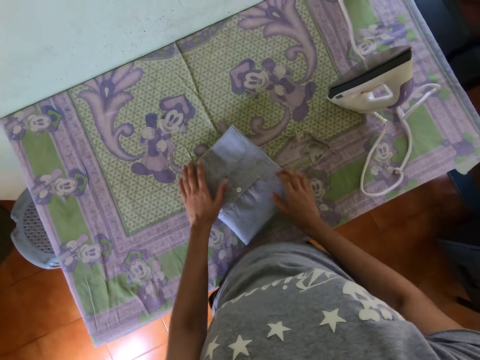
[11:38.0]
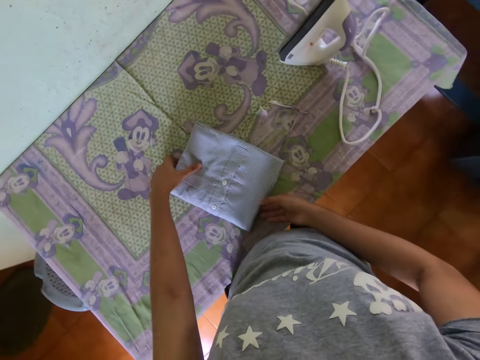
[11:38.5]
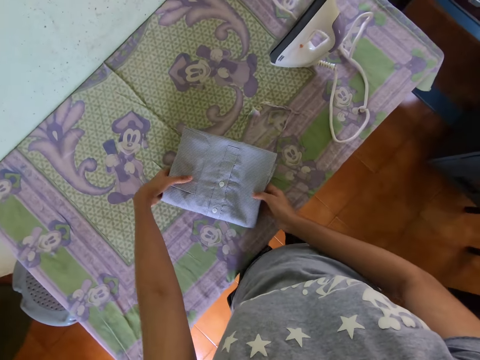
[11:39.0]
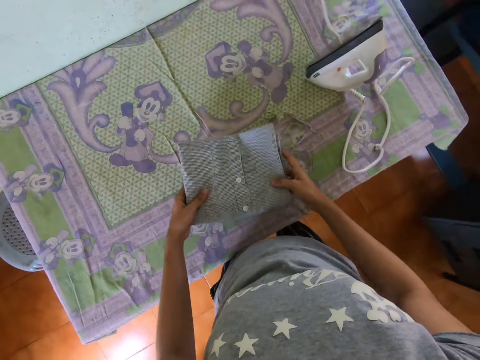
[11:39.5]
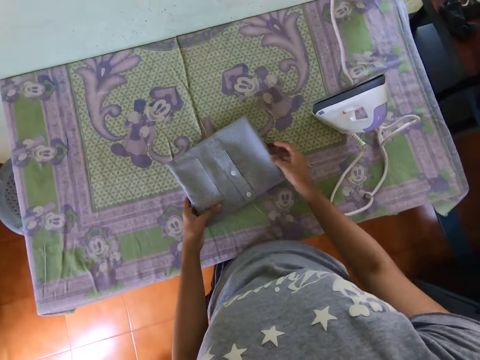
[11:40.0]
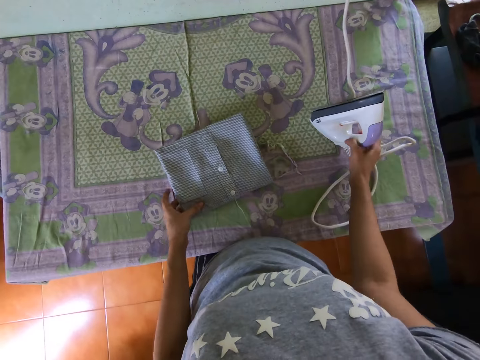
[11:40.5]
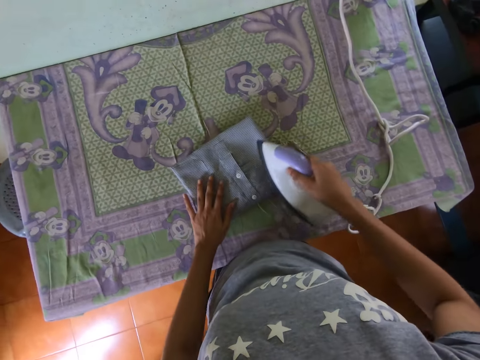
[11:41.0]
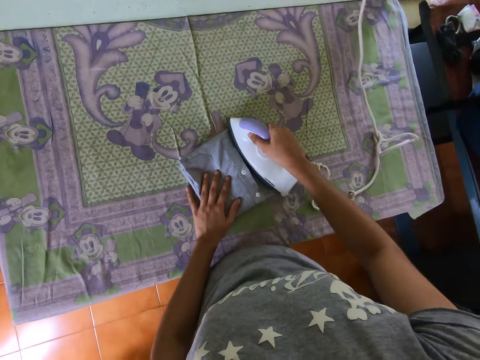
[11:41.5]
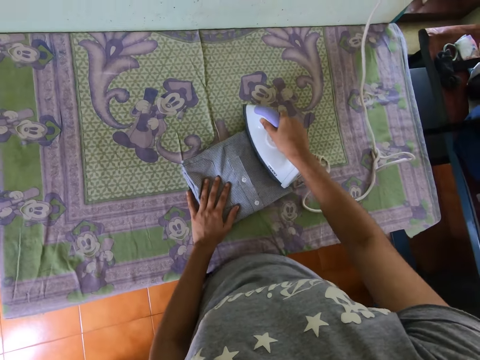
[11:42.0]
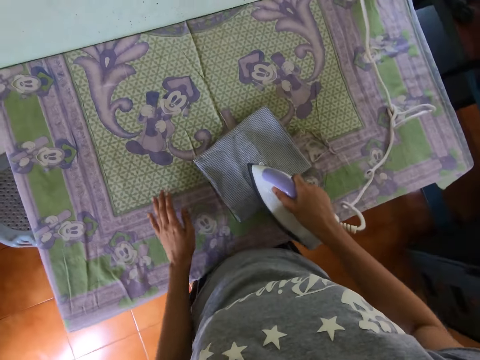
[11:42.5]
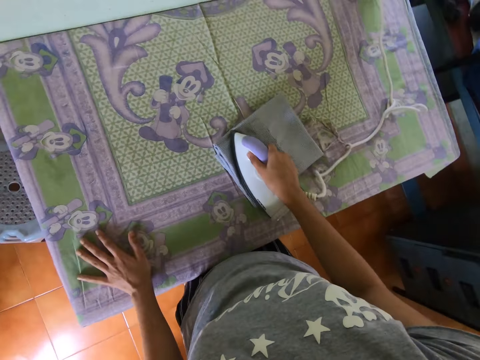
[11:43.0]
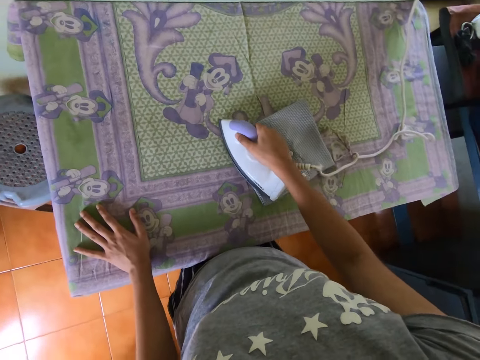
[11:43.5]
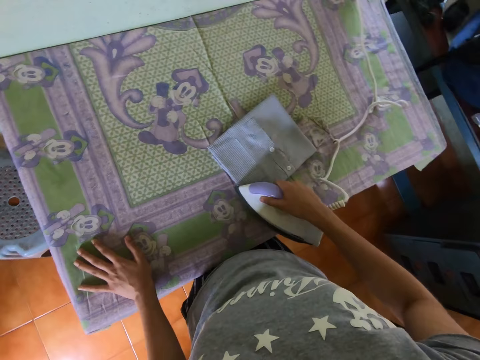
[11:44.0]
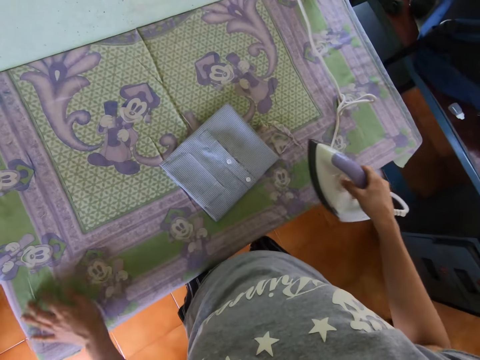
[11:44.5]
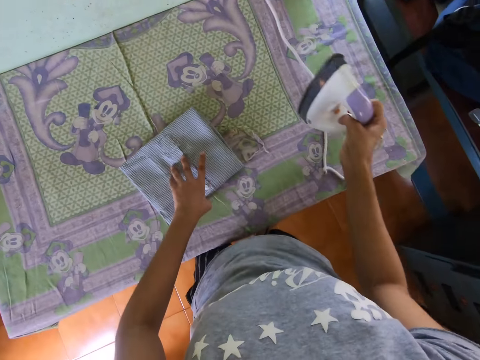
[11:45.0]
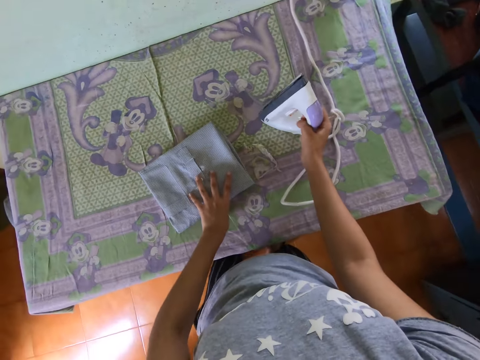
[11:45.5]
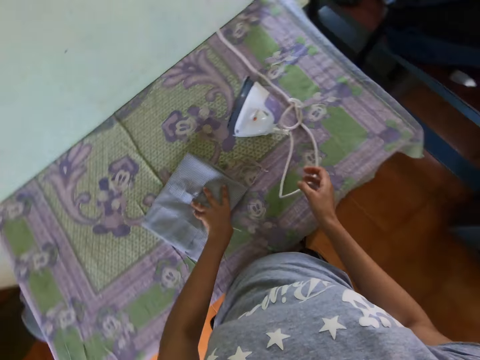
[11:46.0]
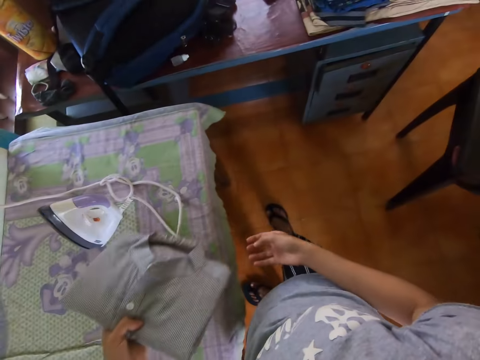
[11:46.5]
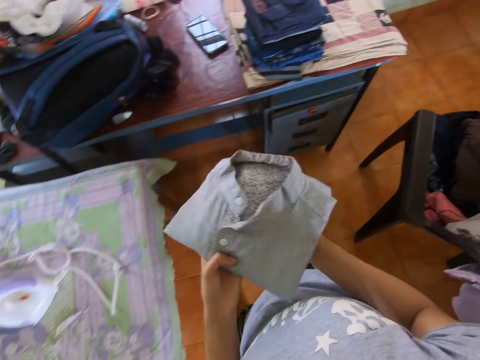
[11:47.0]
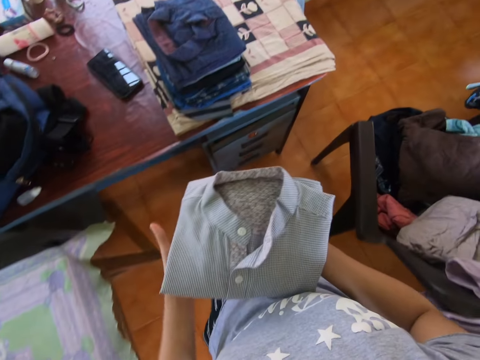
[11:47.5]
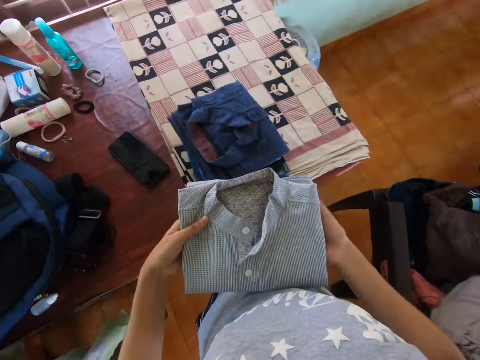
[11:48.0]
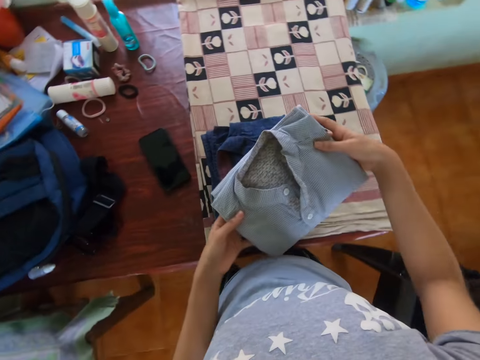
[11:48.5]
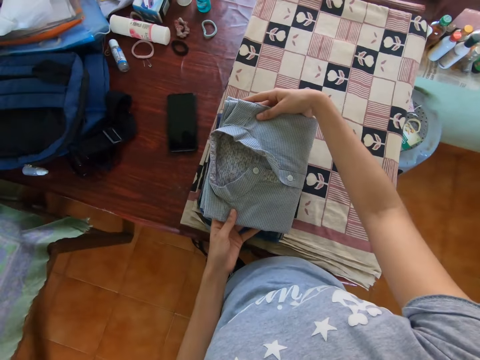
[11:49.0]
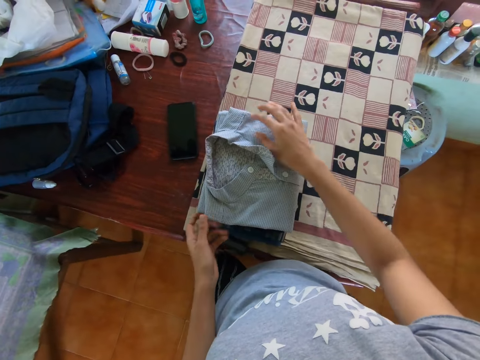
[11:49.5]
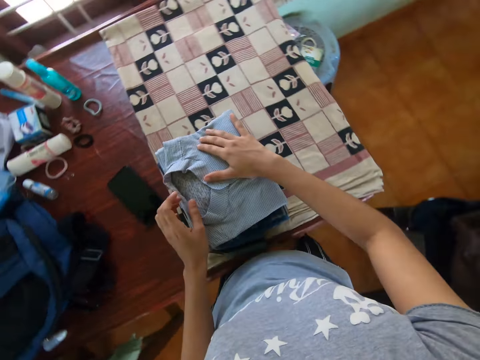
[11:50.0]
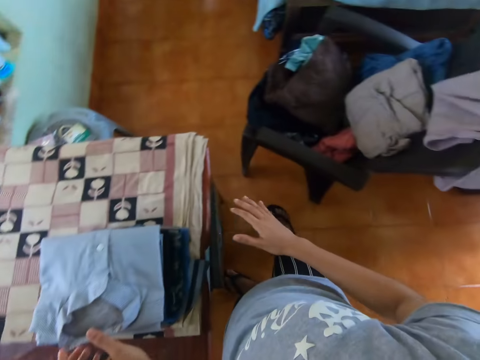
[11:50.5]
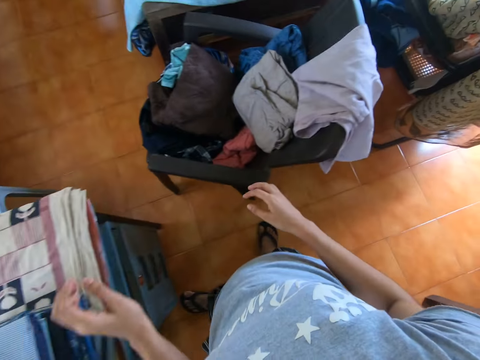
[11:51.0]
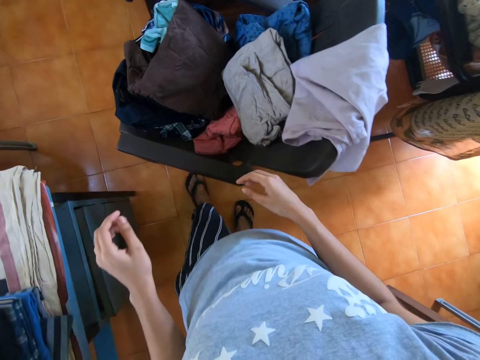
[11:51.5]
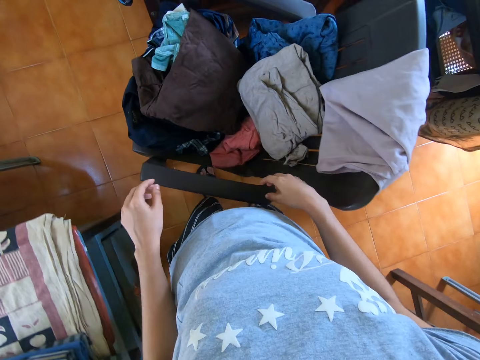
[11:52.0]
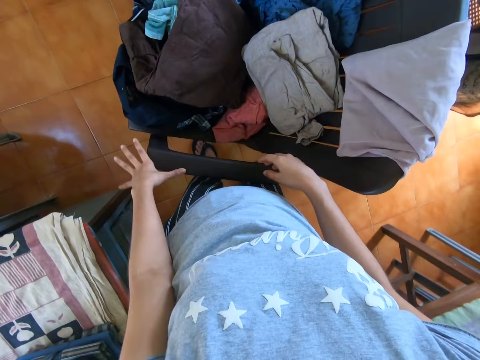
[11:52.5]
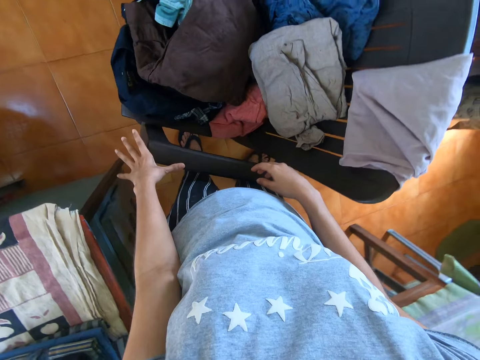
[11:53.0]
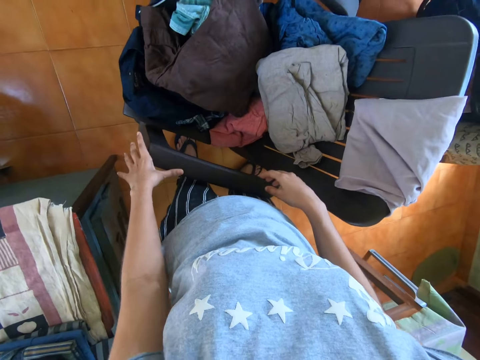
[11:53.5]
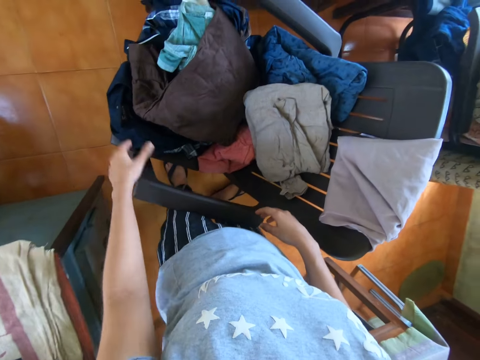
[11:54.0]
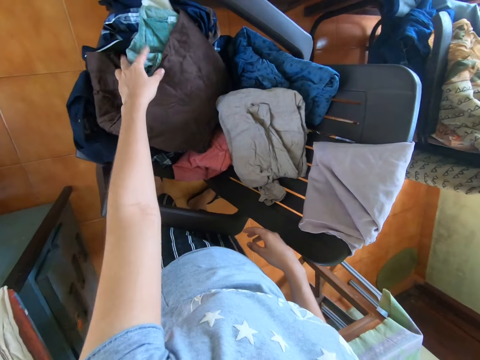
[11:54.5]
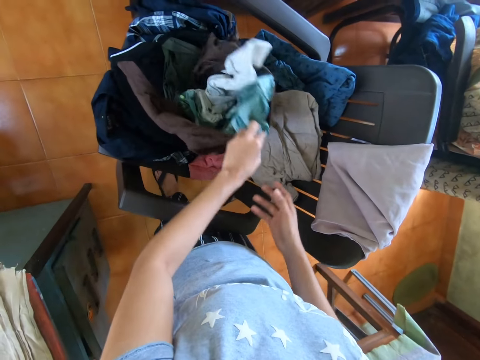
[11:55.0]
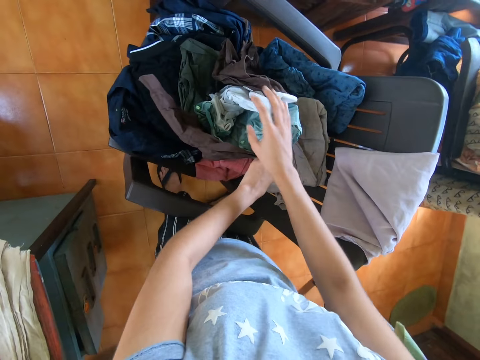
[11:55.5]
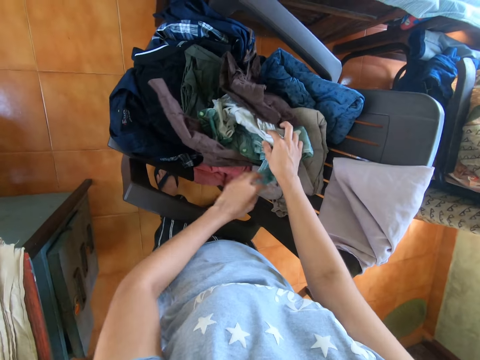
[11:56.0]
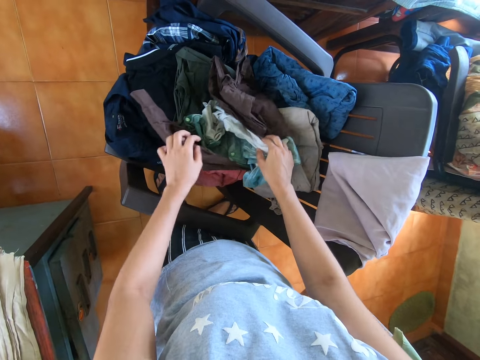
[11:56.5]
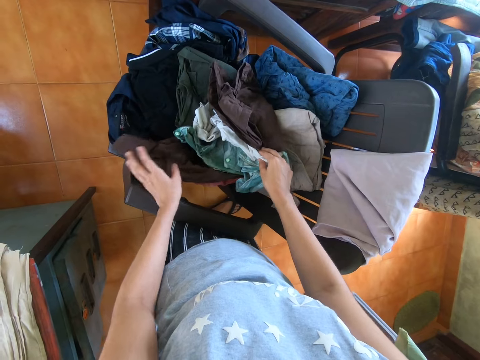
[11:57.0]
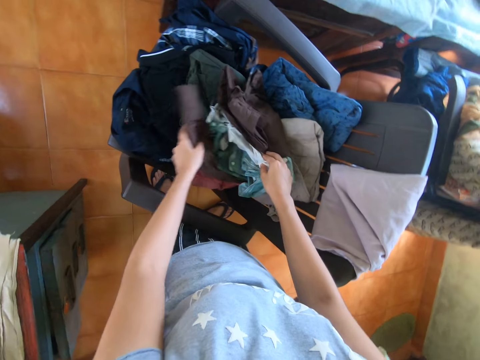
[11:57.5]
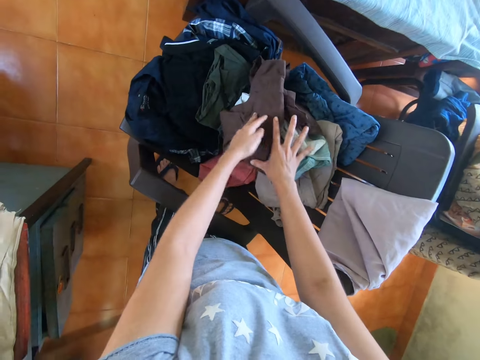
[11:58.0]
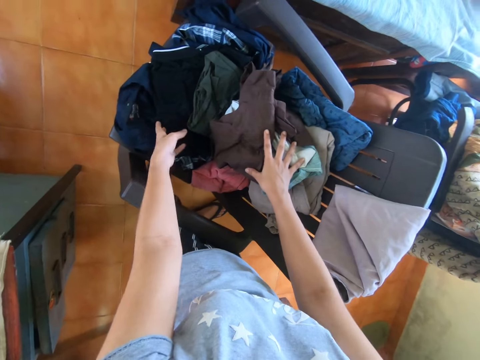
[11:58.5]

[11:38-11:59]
The camera wearer turns a t-shirt on the ironing board. They pick an iron box on the ironing board. They iron the t-shirt with the iron box. They hold the table. They iron the shirt. They put the iron box on the ironing board. They pick the t-shirt on the ironing board. They walk in the room with the shirt. They put the t-shirt on the pile of clothes on the table. They walk in the room towards the chair. They look at the clothes on the chair. They hold the chair. They check the clothes on the chair.

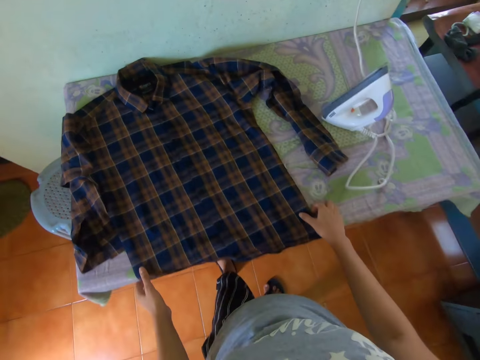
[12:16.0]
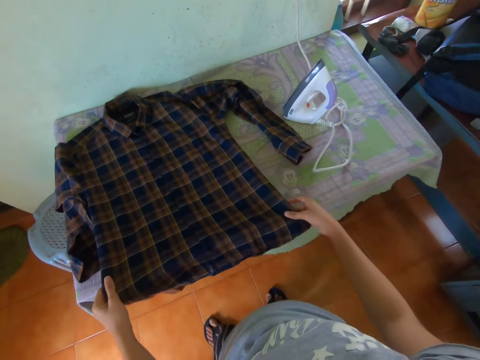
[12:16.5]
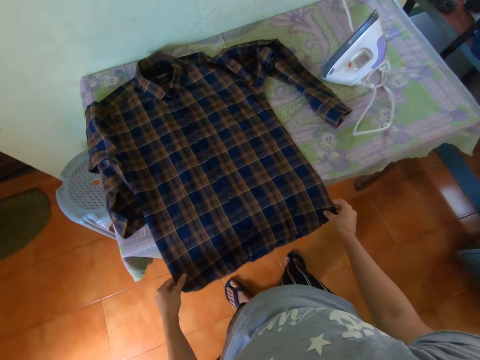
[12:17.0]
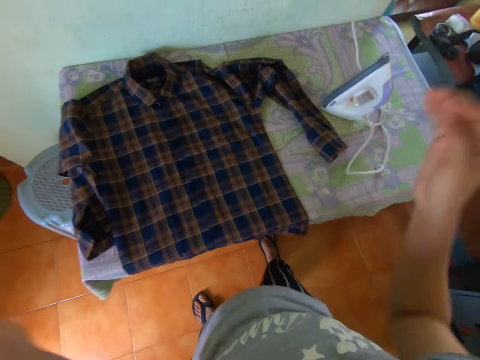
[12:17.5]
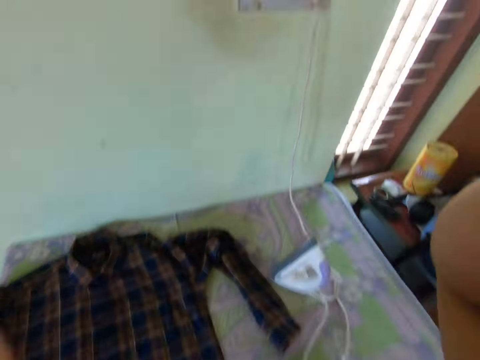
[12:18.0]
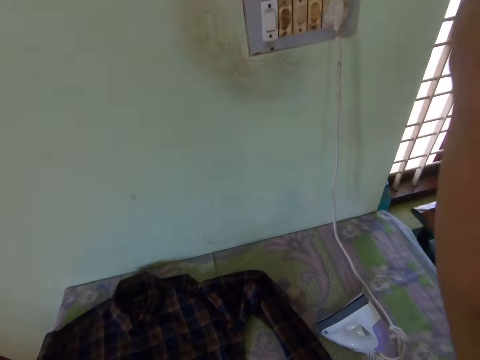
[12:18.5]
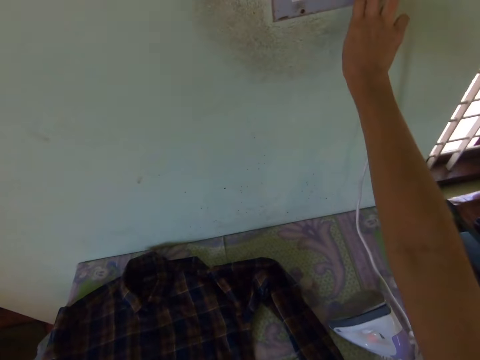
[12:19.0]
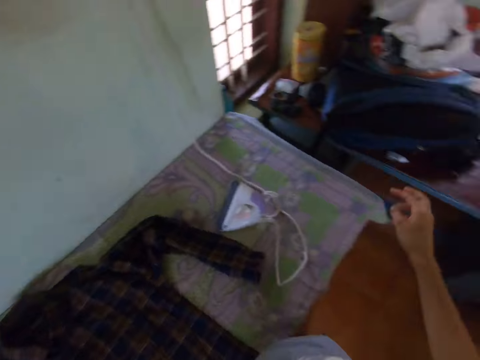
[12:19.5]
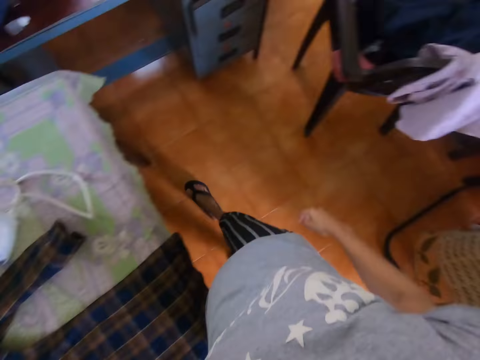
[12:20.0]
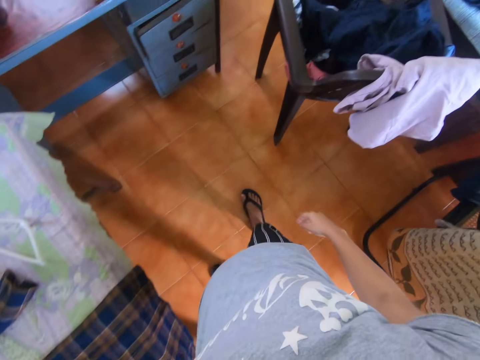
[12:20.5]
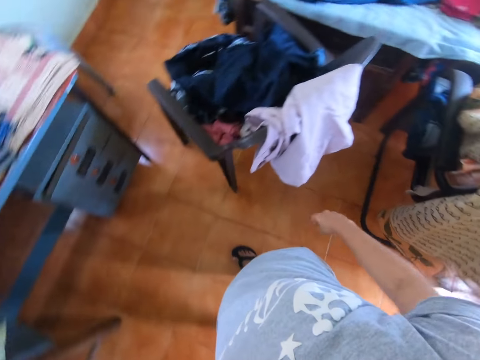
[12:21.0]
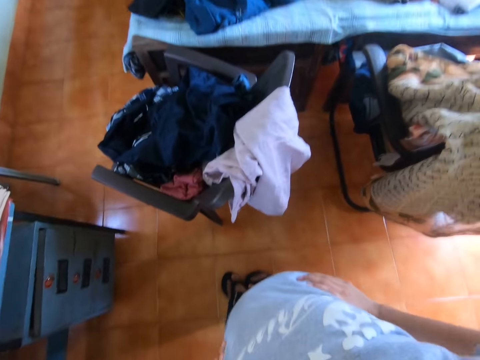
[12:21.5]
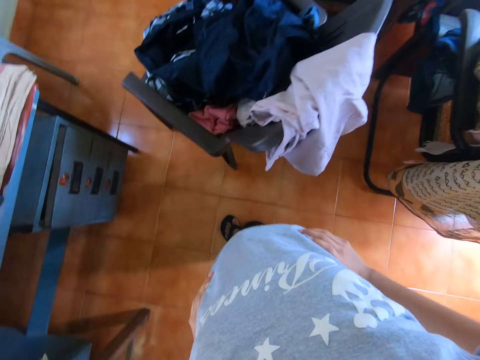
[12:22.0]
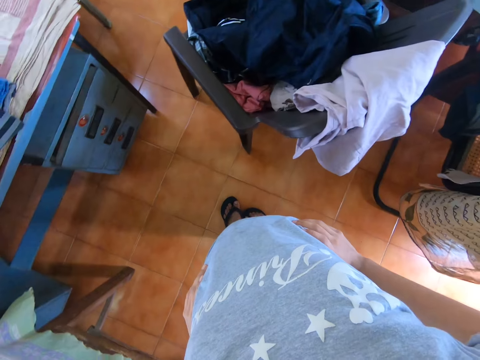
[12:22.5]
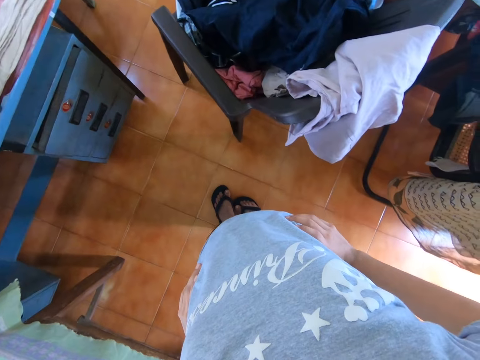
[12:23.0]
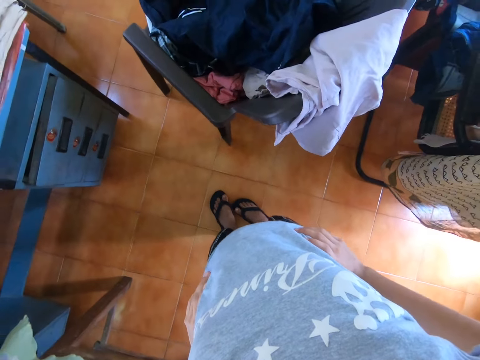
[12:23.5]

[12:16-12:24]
The camera wearer pulls the shirt. They adjust the camera. They switch on the socket. They turn in the room. They walk towards the chair. They put arms around the waist. They stare in the room.
